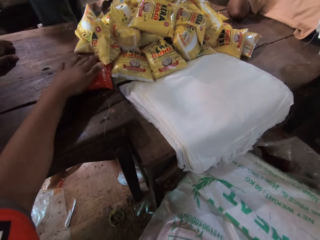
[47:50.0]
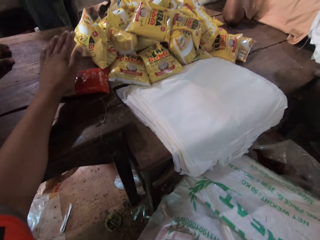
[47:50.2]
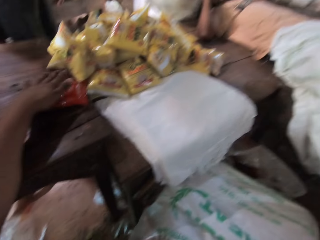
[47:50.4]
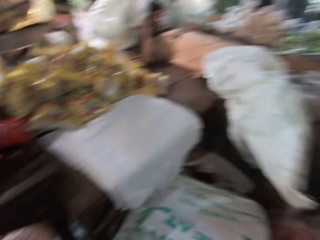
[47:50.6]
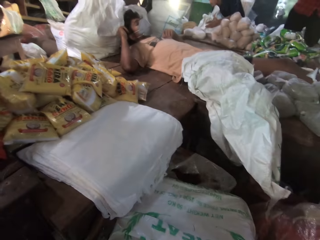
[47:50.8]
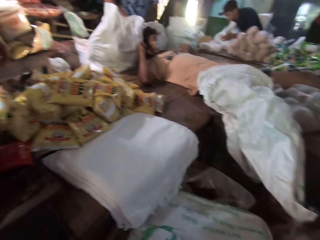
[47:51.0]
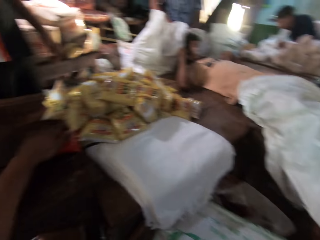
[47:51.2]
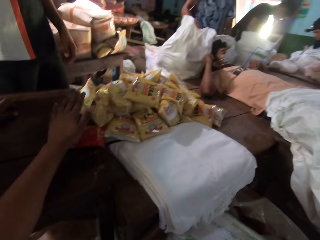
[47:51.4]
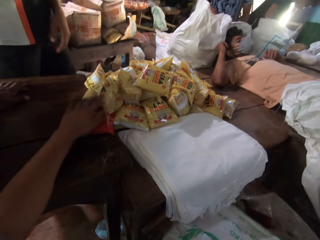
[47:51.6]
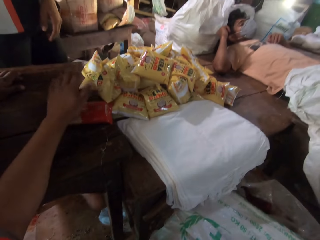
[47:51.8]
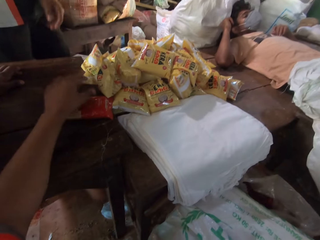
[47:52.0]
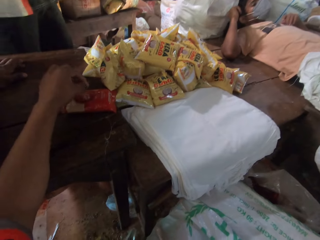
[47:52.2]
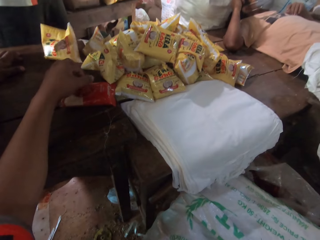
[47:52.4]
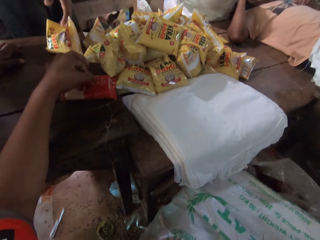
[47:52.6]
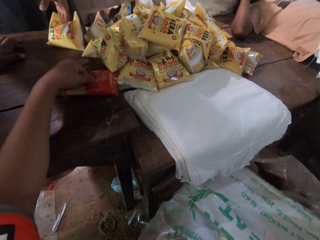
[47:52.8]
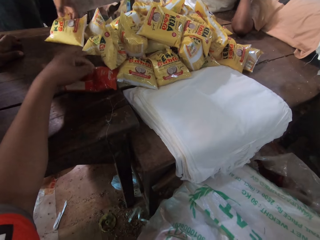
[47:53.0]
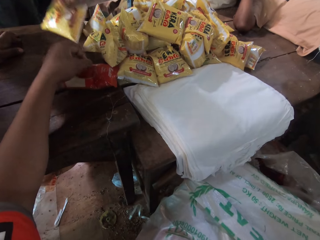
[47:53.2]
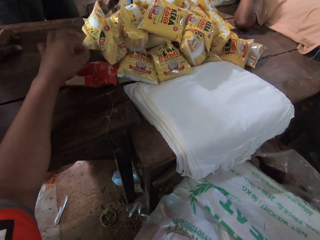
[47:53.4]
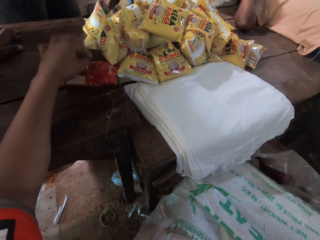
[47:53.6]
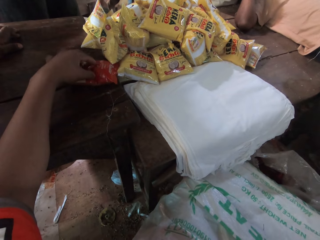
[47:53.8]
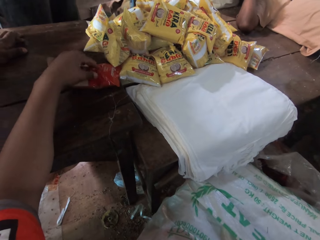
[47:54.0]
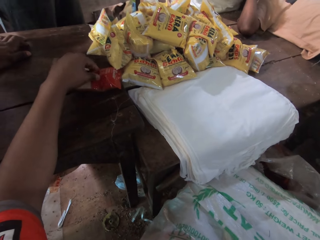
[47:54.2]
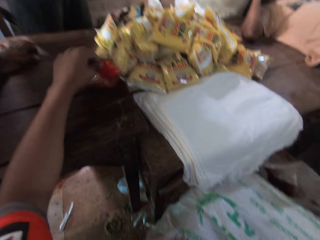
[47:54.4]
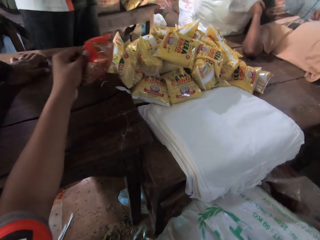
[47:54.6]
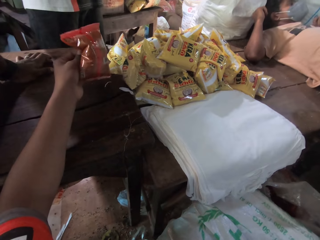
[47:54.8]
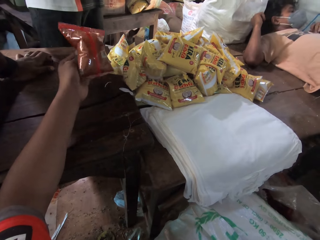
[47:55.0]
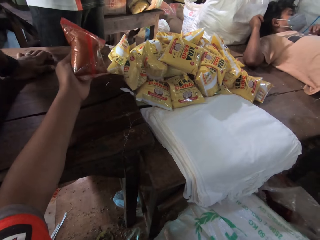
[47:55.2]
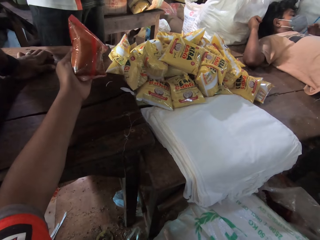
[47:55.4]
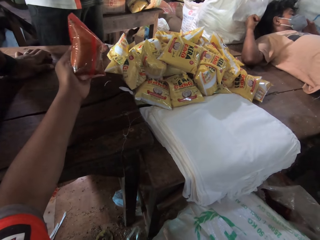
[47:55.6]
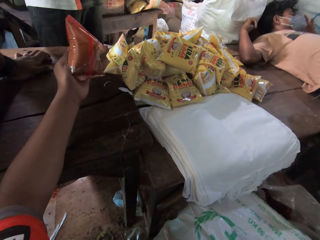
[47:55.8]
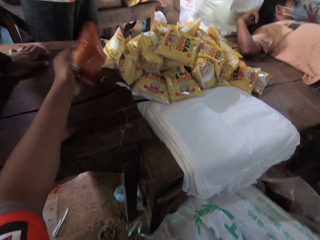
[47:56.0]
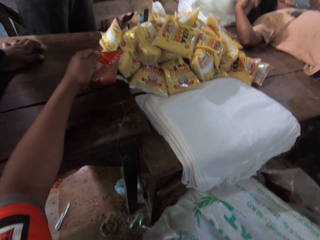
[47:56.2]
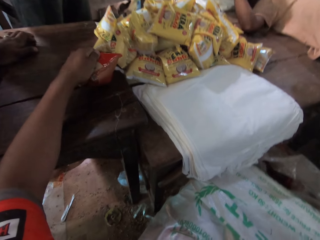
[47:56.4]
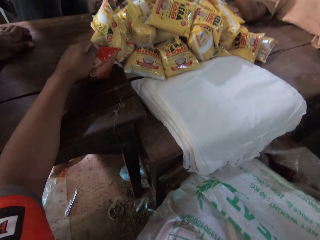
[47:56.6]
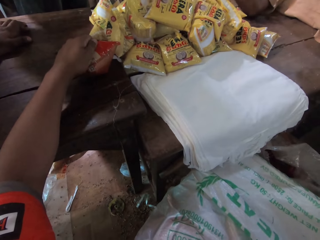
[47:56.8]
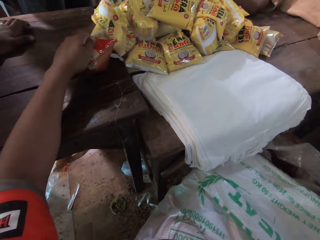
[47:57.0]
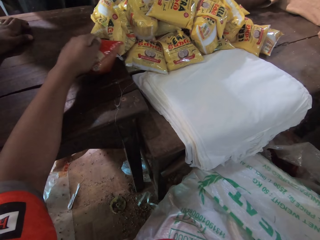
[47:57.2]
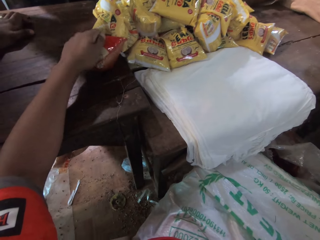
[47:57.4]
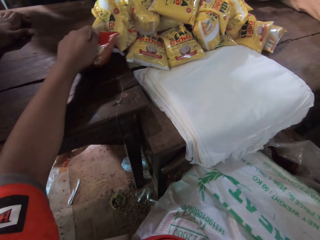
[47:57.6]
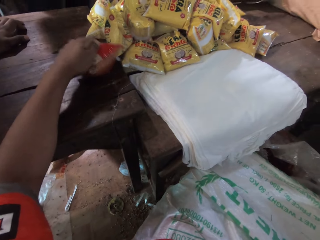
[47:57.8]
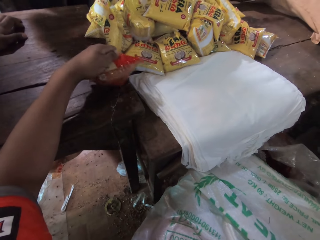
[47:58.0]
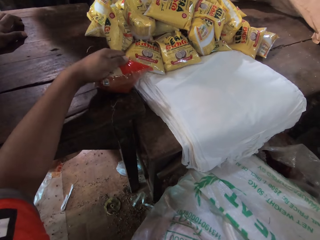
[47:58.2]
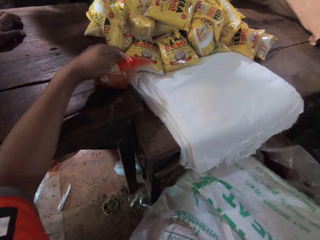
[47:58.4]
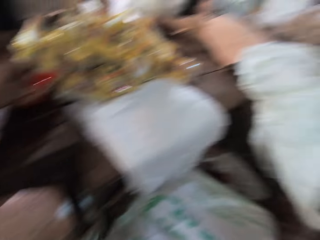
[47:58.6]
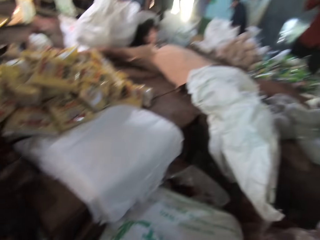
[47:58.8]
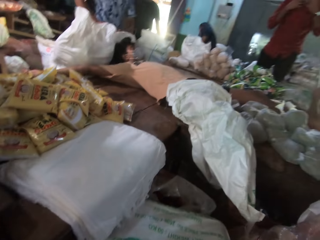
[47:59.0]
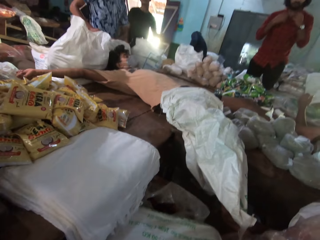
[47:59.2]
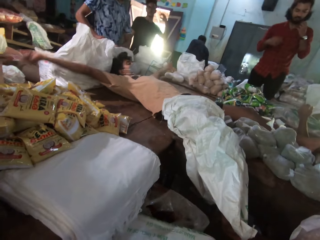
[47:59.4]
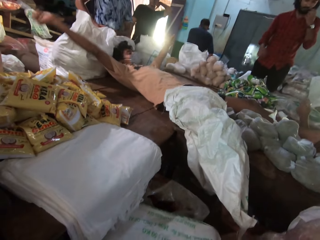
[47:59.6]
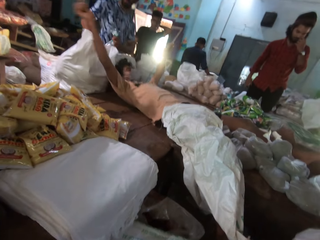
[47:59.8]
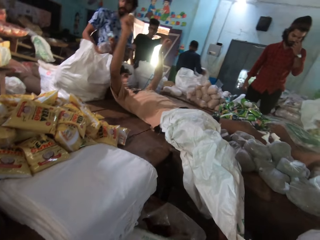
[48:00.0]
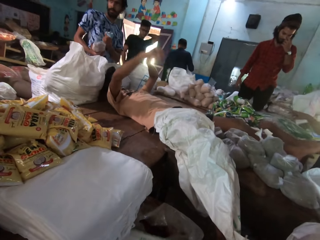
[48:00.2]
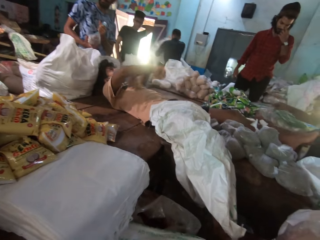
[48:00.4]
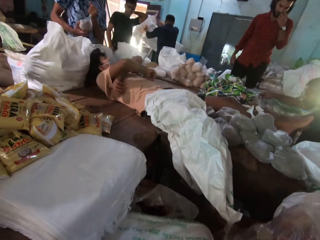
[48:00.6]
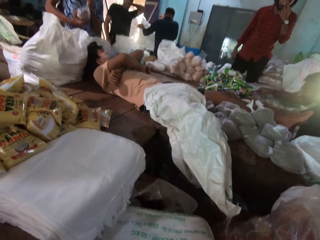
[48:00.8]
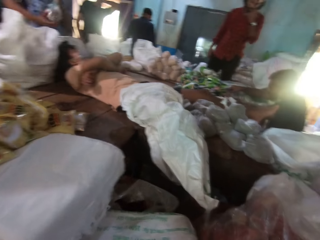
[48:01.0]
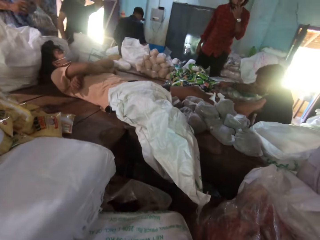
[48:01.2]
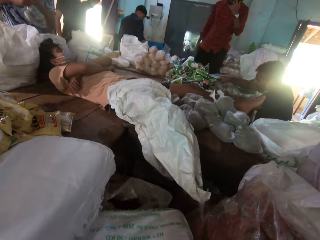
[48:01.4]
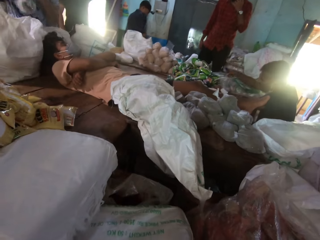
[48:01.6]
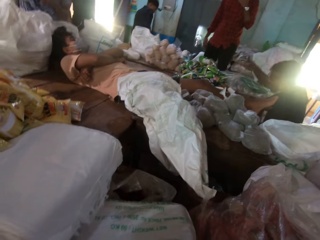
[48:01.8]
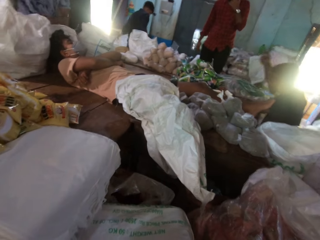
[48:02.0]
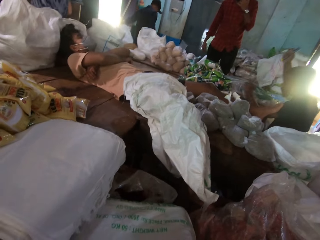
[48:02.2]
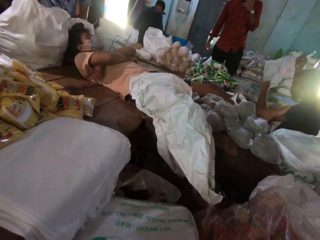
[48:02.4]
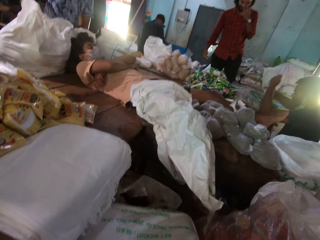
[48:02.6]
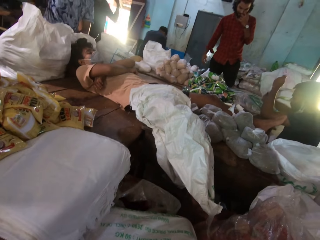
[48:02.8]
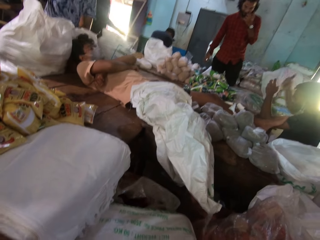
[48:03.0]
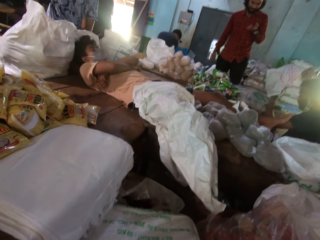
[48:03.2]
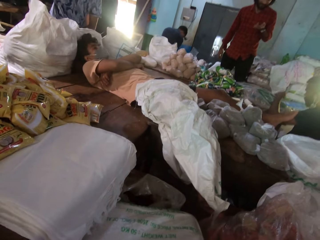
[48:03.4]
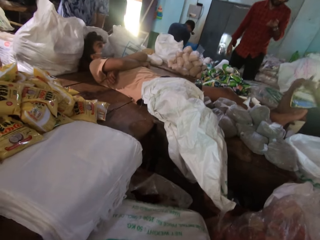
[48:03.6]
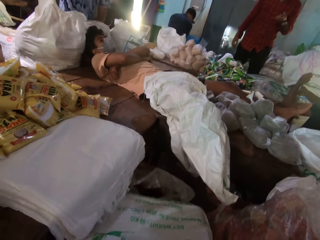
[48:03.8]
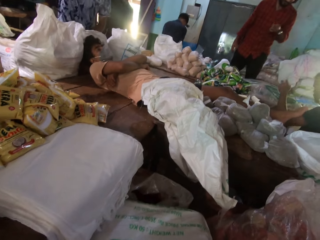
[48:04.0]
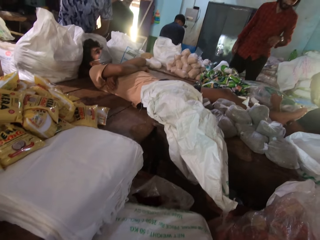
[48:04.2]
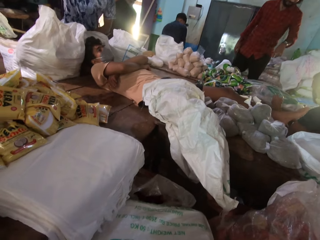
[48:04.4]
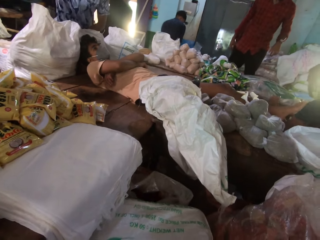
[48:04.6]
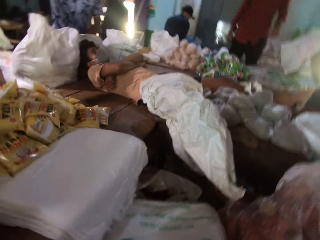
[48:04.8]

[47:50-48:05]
The camera wearer converses with the man and another man. He taps the pack on the table. He looks round the store. The man drops a sachet of coconut oil on the table with his right hand and picks up a sachet of coconut oil from the table with his left hand. The camera wearer picks up the sachet of chili powder from the table with his left hand. He touches the packet on the table. He squeezes the sachet of chili powder on the table with his left hand. He moves the sachet of chili powder on the table with his left hand. He puts the packet on the table. He looks around. A person stretches. Another person touches his mouth. The first person folds the arms. Another person moves hands.

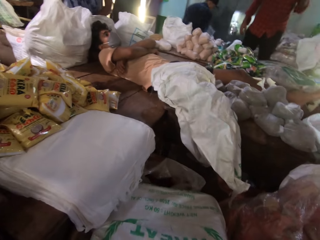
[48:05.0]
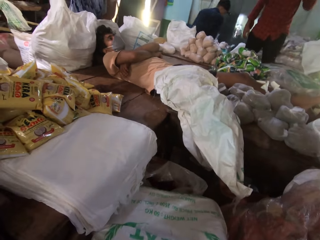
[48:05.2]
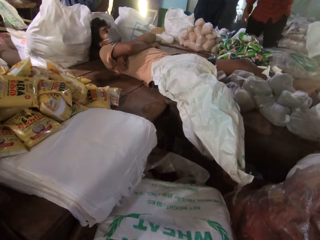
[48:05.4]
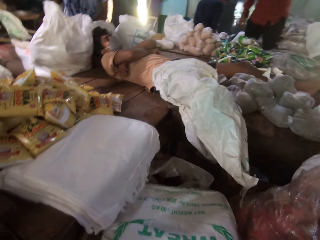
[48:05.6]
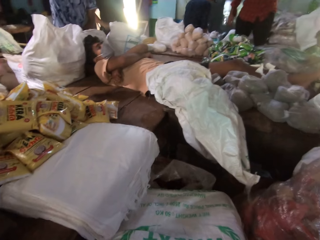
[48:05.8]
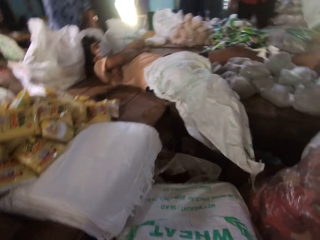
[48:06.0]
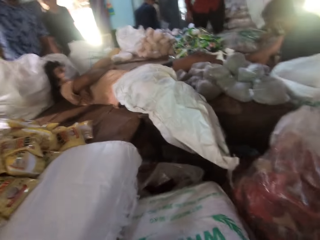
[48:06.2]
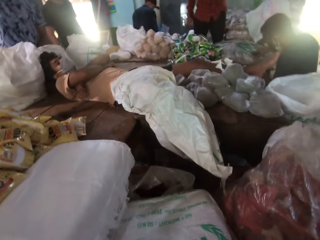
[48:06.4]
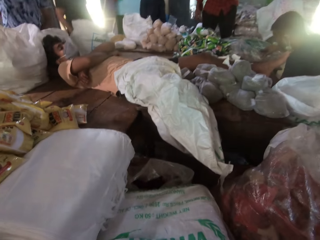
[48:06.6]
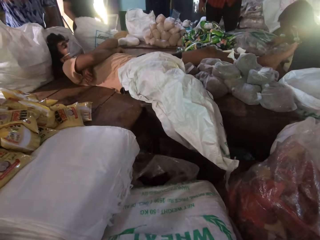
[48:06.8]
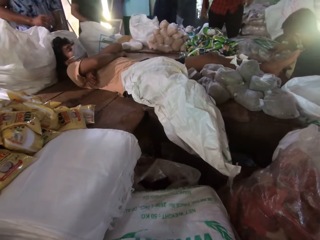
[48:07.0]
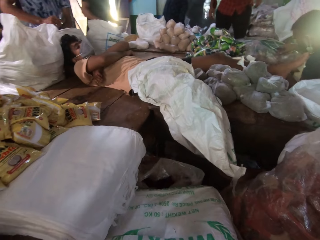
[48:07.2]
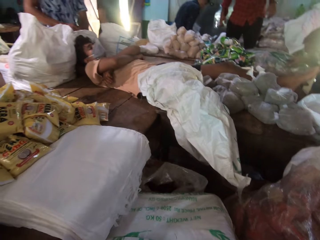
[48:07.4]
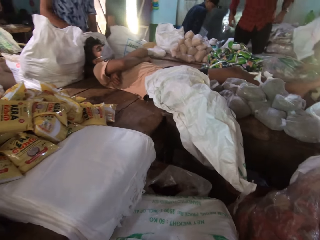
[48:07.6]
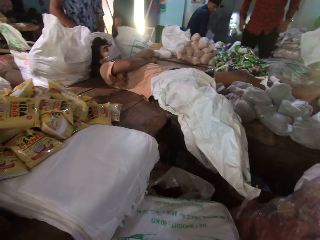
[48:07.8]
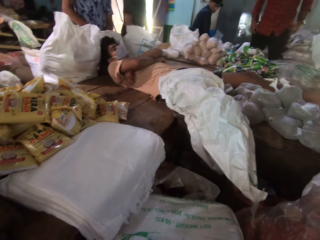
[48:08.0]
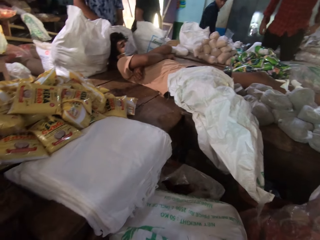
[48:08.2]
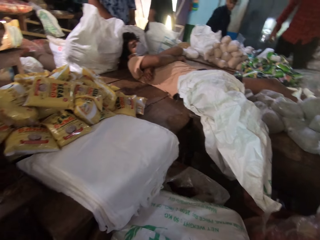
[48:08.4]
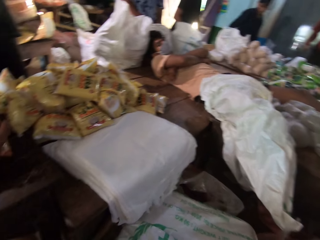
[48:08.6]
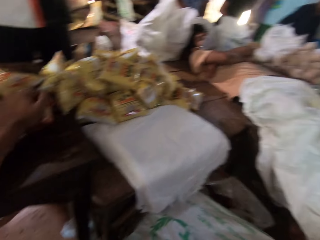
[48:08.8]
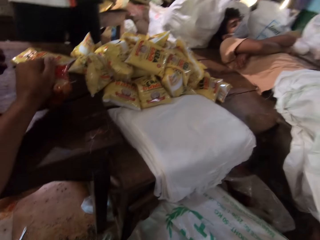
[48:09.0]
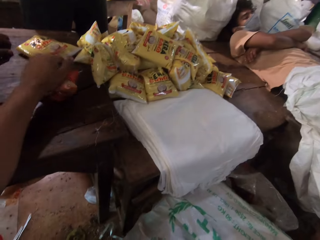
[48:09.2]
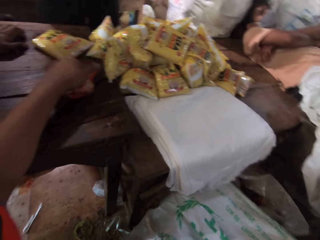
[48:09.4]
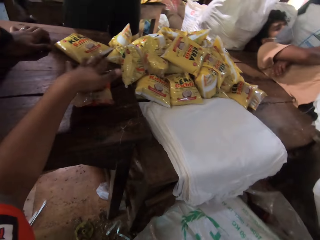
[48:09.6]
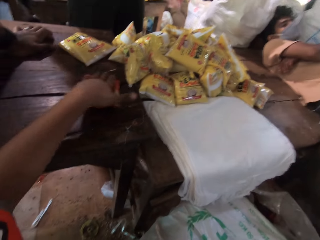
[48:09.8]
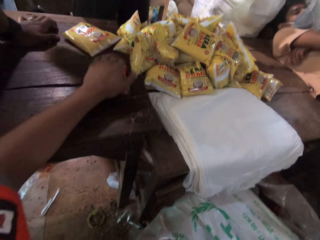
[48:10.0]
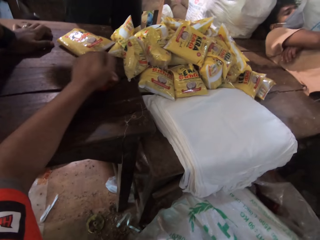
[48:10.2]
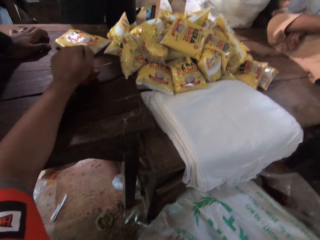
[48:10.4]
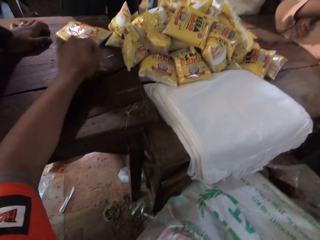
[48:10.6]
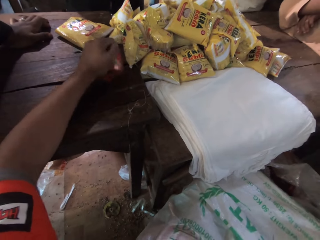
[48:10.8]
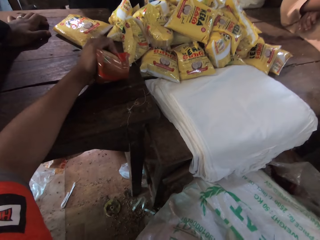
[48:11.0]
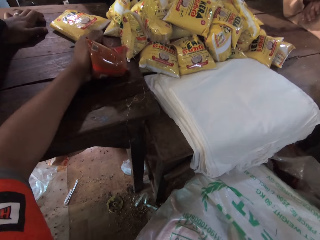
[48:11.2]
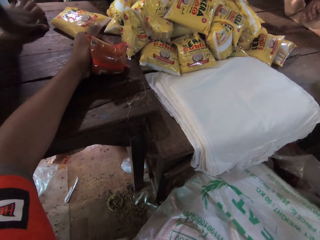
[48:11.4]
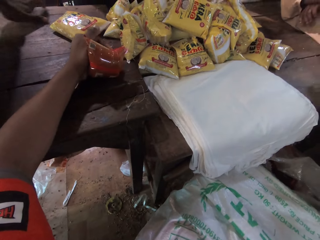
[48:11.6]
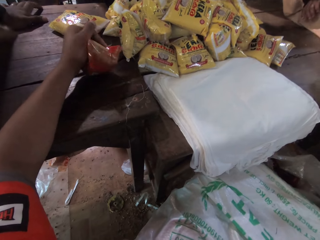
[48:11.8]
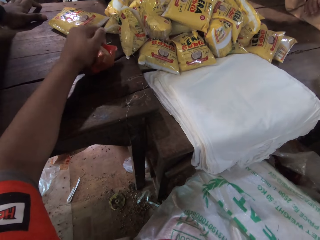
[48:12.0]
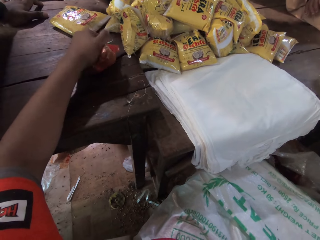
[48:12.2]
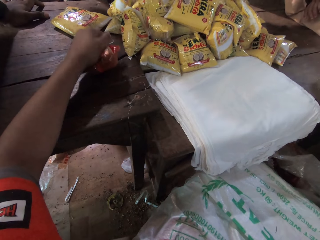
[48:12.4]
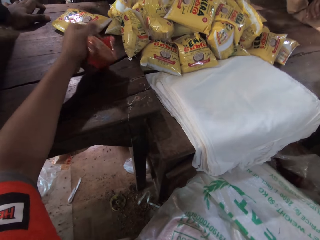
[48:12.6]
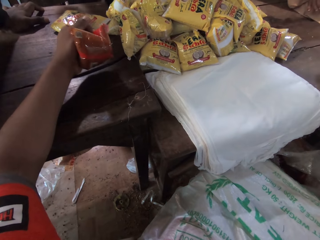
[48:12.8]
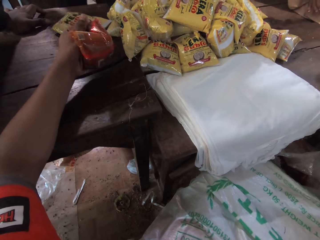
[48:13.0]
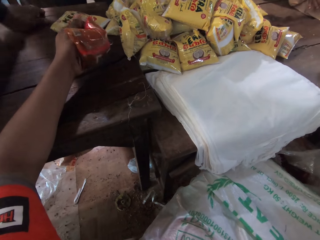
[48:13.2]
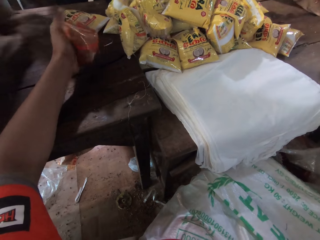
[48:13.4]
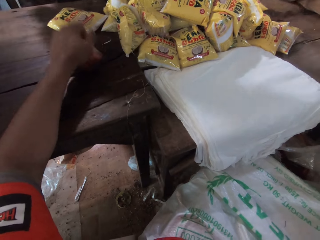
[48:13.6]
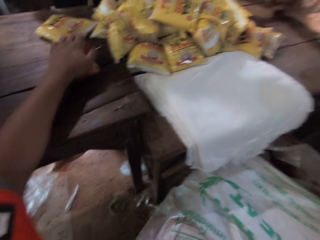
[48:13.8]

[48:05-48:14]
The camera wearer looks around. A person walks in the room. The camera wearer lifts the pack on the table.
